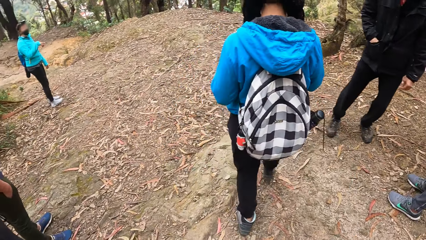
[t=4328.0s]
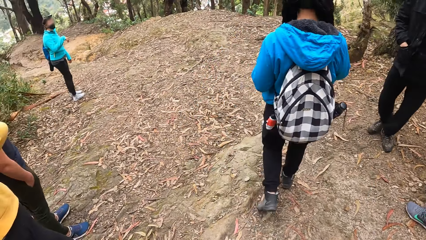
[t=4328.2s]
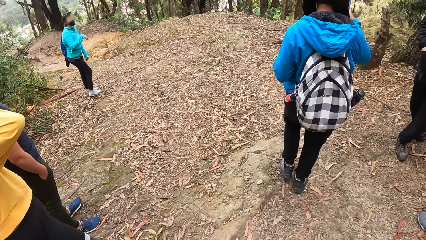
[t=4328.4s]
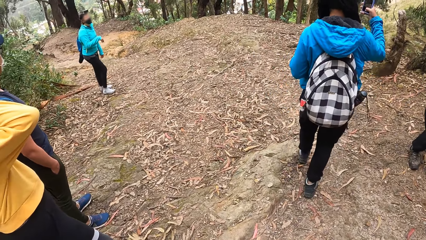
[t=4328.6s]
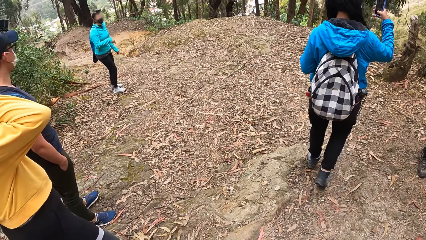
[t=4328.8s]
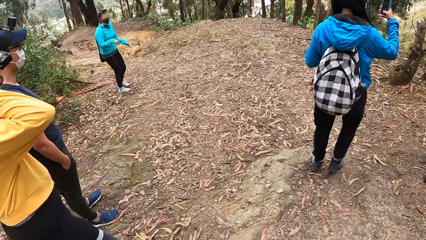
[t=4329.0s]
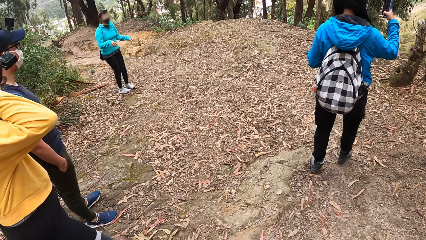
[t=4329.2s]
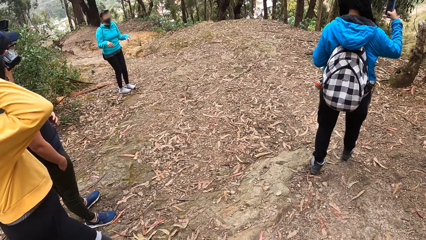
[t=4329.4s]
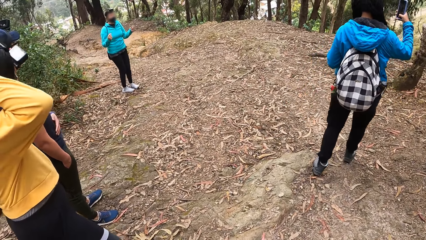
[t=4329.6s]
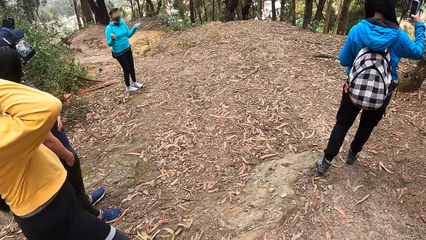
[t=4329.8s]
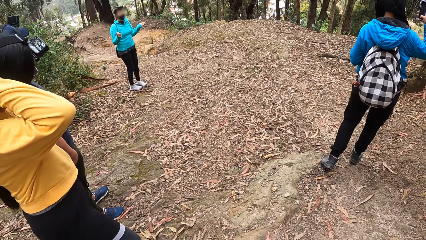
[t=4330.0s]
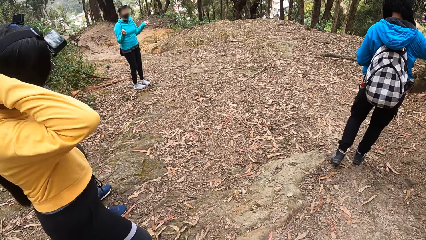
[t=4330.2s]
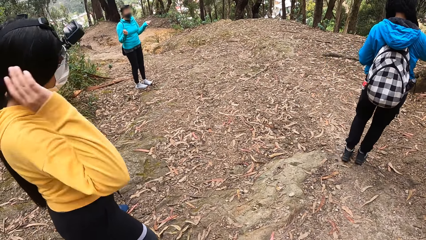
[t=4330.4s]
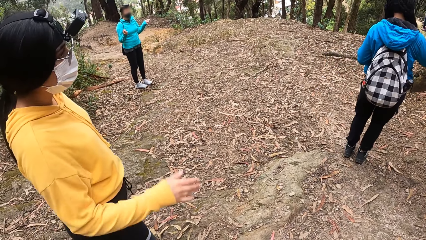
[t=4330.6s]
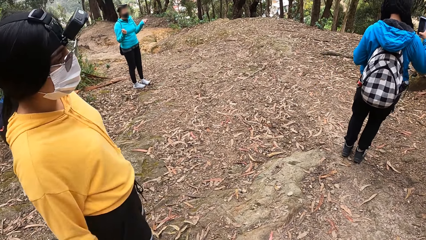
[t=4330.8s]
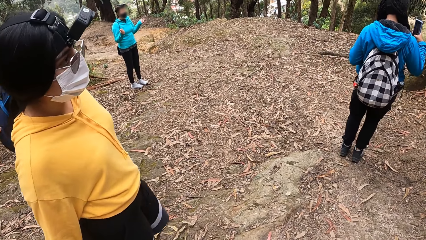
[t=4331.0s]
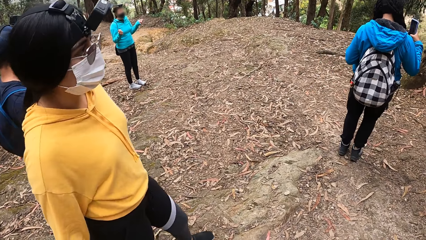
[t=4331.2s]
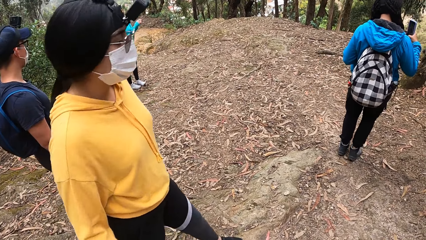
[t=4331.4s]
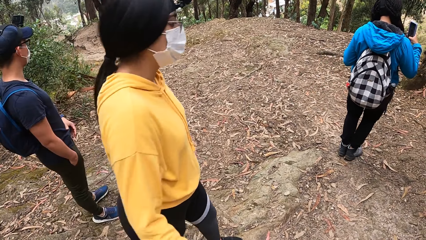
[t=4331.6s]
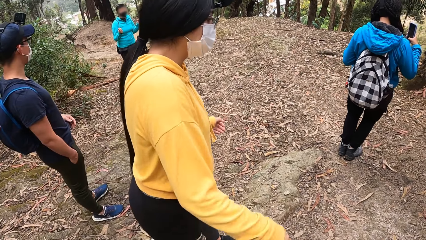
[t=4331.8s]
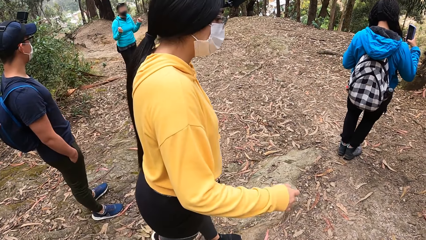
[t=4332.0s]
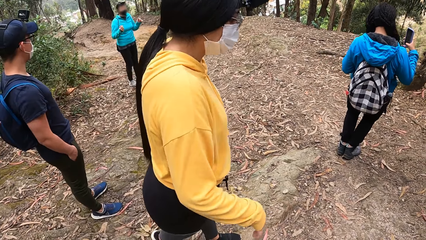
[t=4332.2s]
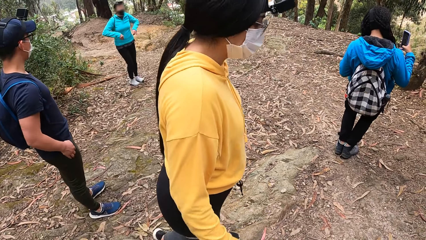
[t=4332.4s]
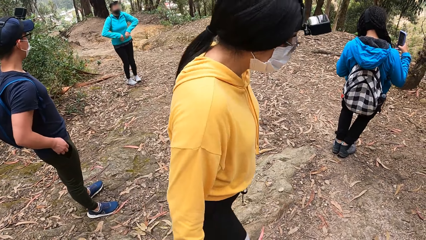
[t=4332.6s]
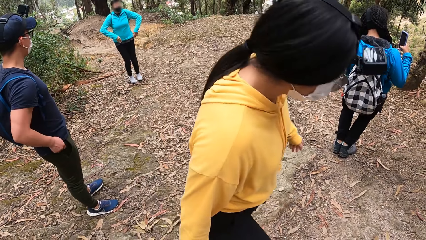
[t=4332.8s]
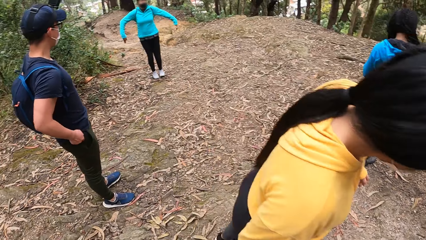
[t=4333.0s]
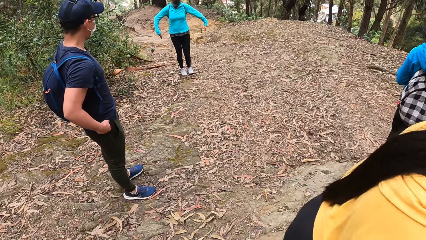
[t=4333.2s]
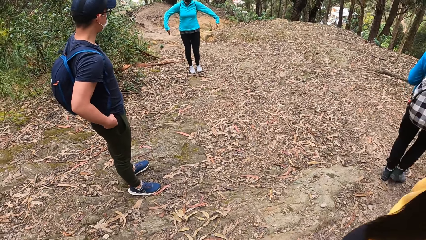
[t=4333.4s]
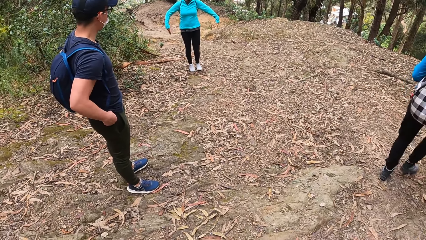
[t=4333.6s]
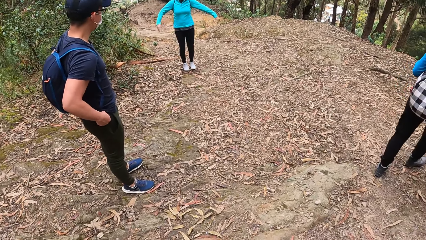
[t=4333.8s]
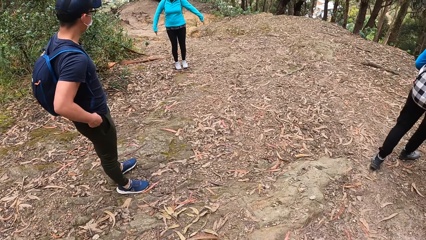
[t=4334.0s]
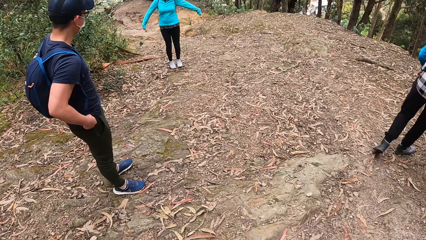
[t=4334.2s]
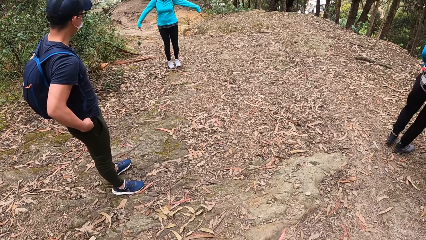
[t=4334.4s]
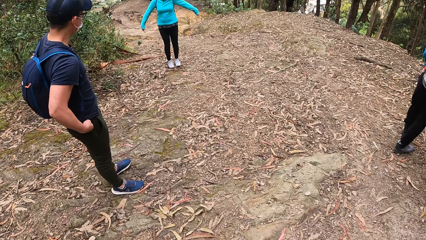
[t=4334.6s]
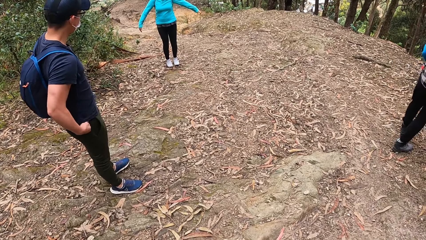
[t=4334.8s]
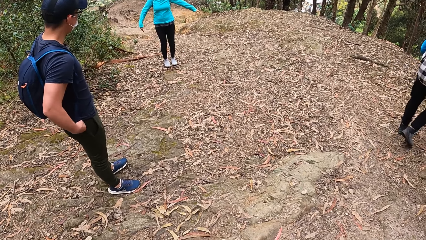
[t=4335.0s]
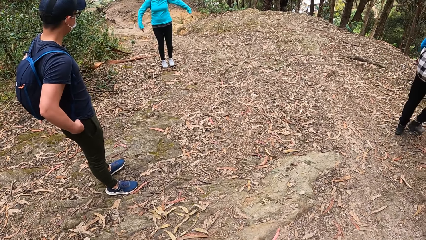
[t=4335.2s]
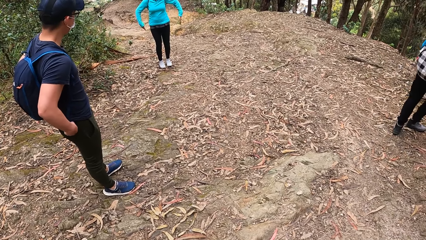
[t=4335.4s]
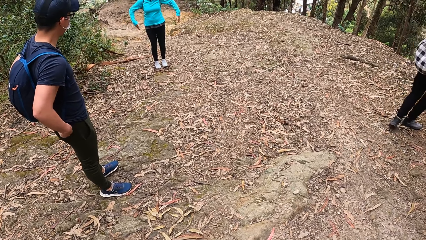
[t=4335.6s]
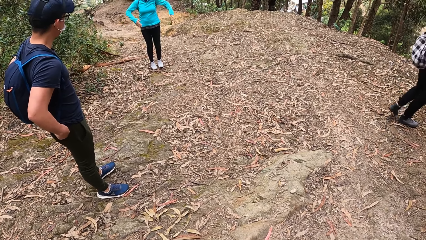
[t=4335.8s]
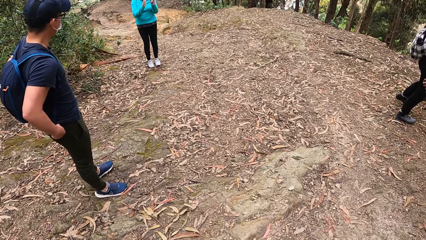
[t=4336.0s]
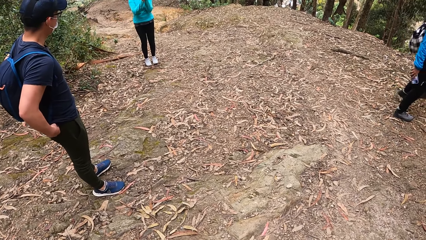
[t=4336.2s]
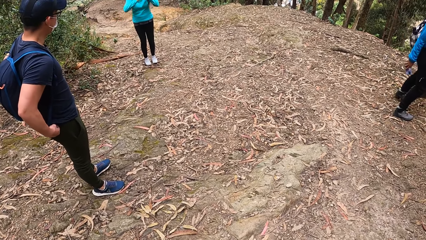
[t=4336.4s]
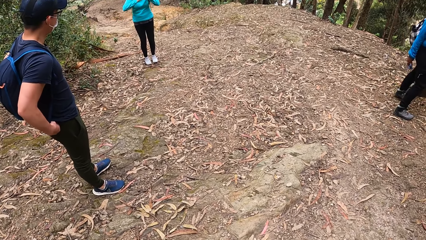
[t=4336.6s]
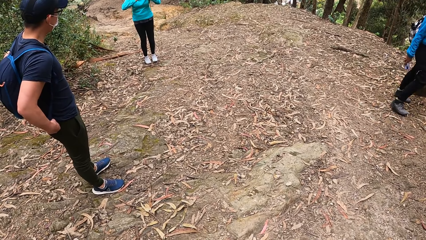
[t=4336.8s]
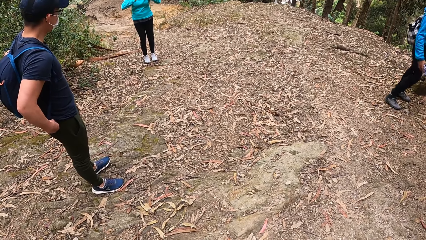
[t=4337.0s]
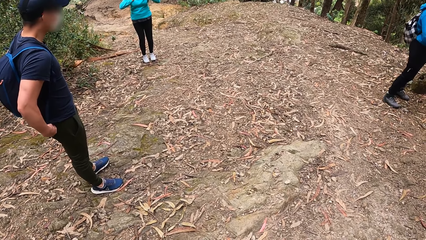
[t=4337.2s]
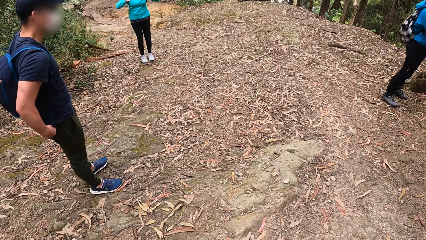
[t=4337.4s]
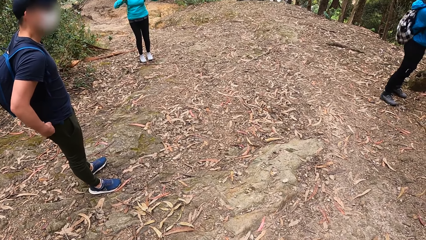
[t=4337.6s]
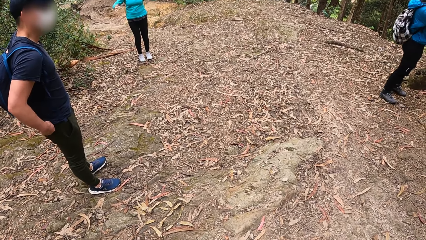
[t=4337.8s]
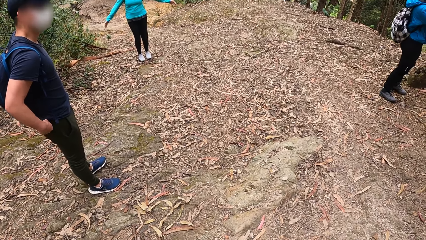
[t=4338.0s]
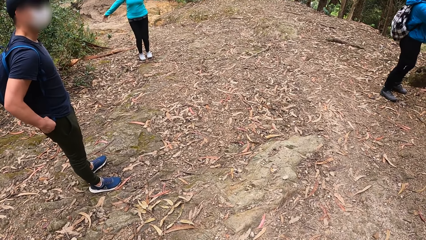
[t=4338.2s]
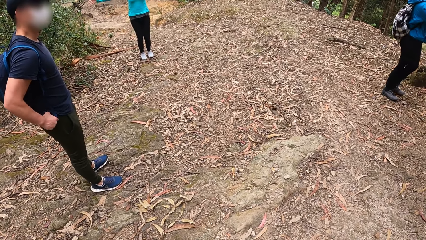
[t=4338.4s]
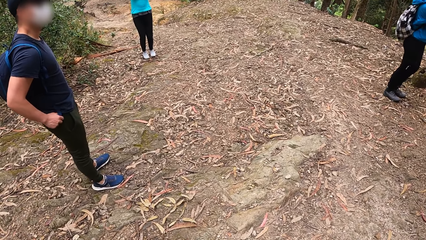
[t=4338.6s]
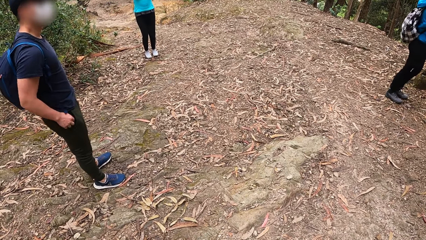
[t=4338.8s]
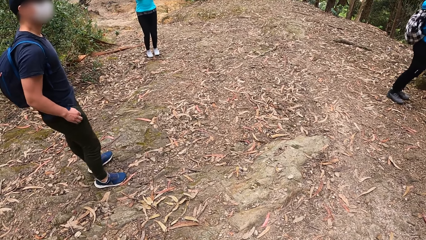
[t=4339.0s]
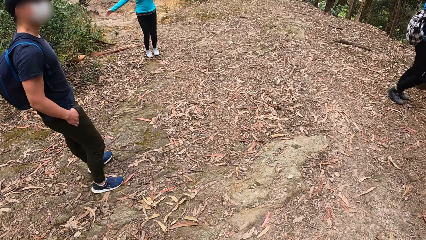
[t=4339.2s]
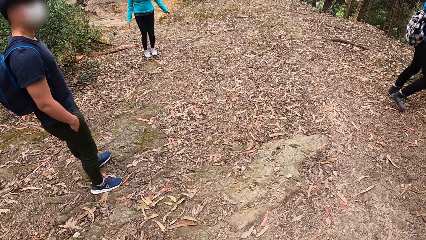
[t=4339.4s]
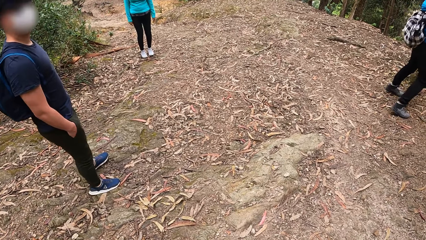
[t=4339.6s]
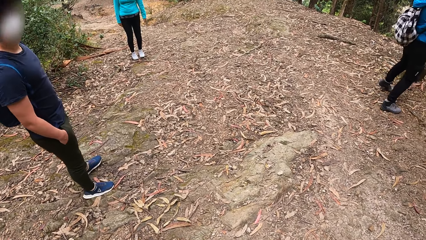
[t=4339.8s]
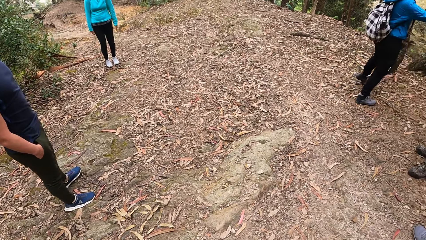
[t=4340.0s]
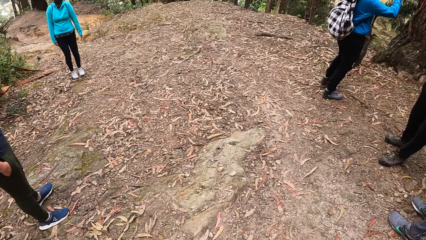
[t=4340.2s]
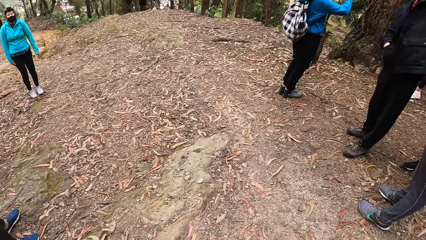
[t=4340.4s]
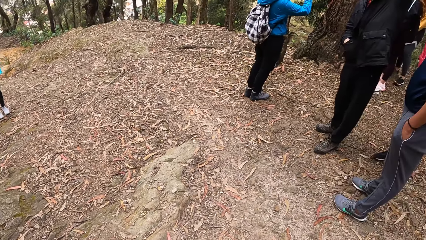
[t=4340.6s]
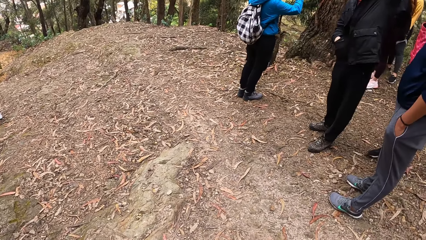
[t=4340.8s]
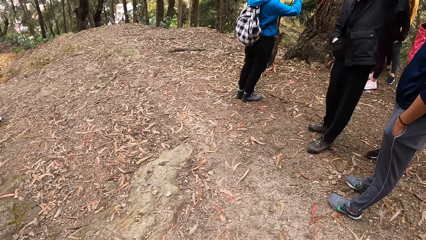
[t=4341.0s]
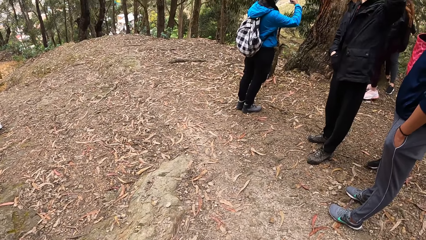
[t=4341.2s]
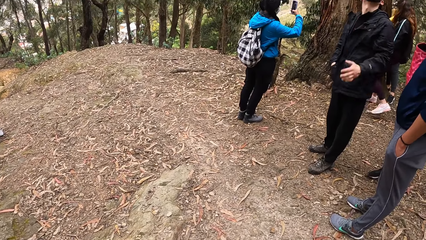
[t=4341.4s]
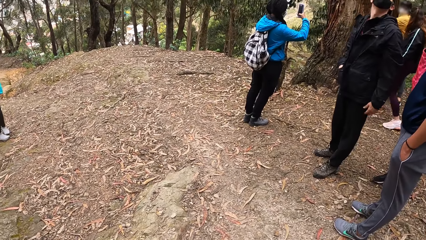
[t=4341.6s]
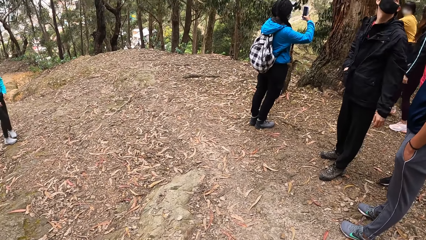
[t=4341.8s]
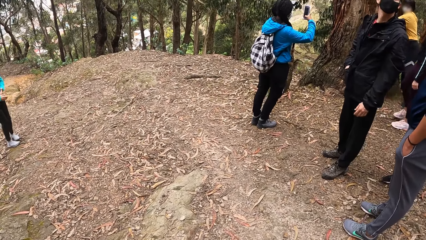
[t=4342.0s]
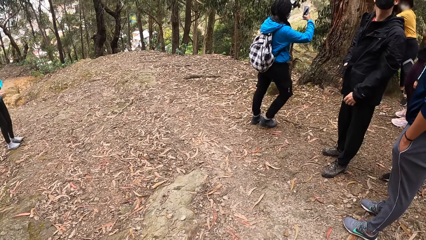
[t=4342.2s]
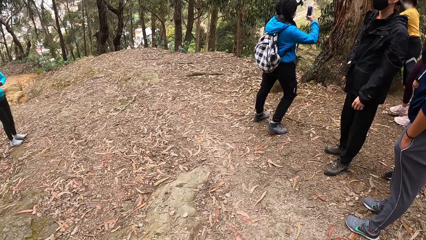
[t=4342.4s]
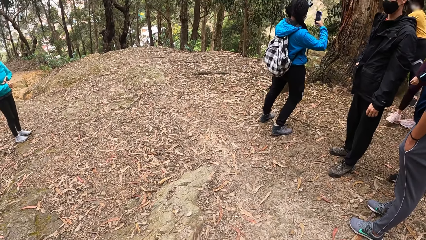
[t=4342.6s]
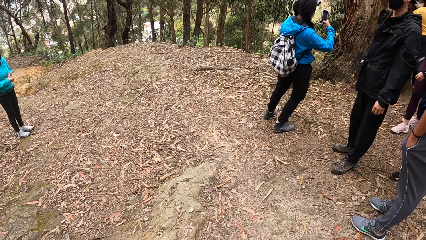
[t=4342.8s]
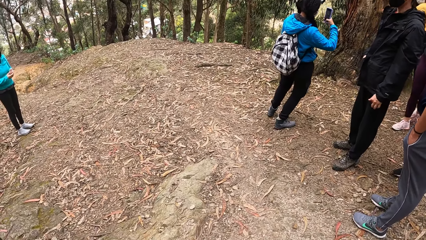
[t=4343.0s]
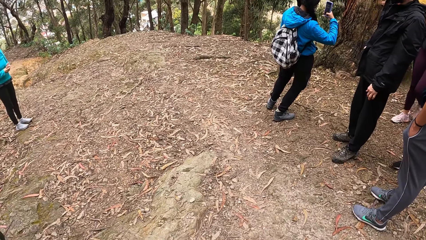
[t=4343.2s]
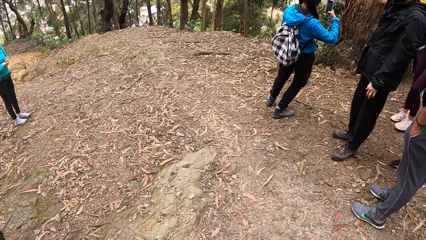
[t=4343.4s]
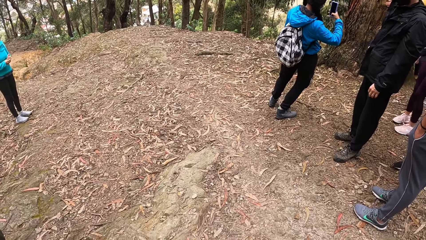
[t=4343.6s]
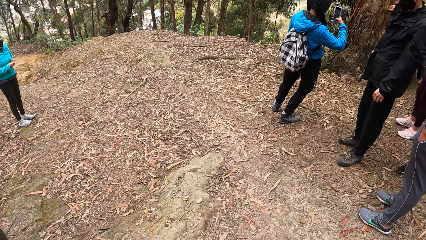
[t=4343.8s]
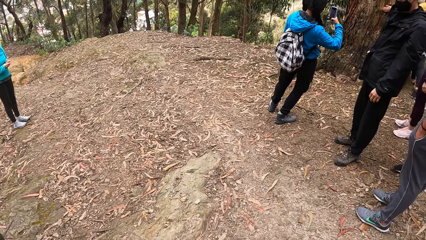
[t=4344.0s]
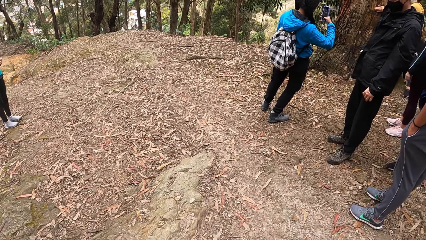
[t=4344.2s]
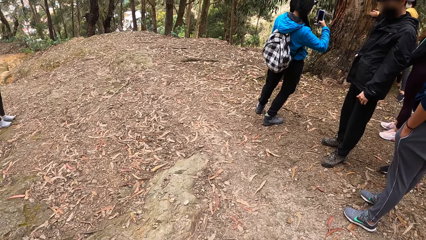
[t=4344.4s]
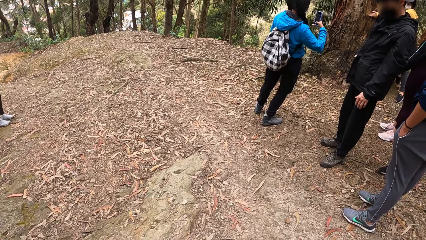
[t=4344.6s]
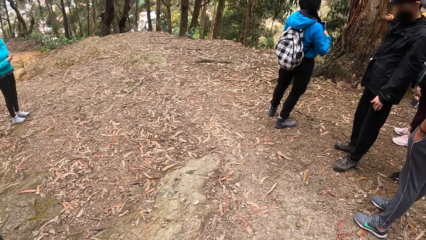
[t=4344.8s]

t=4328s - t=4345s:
A woman takes a picture of another woman with the phone in her right hand. A woman takes a selfie. Another woman takes pictures of a woman. The woman interacts with the woman taking pictures and another woman. The last woman interacts with the woman taking pictures. A man lowers his left hand.
